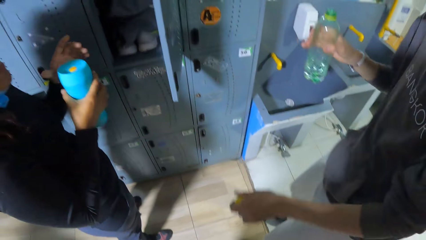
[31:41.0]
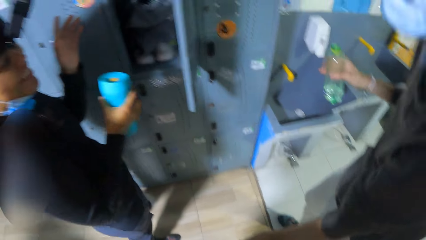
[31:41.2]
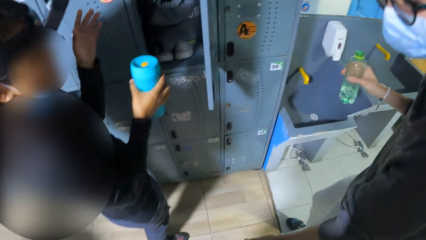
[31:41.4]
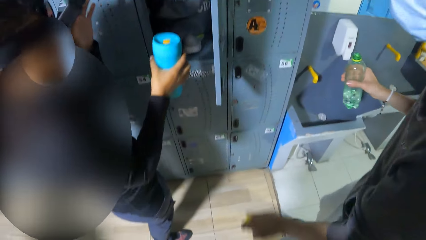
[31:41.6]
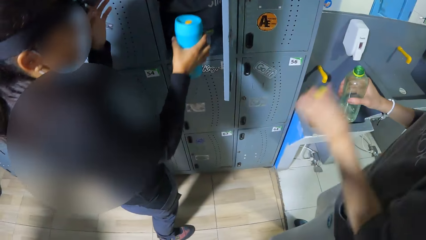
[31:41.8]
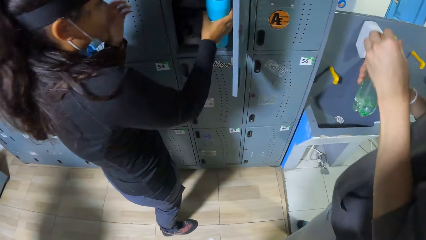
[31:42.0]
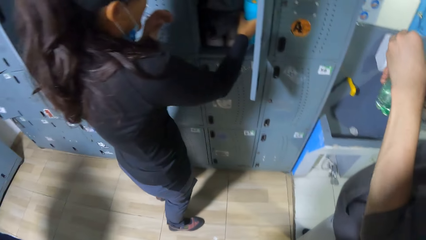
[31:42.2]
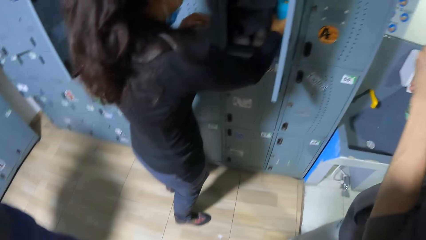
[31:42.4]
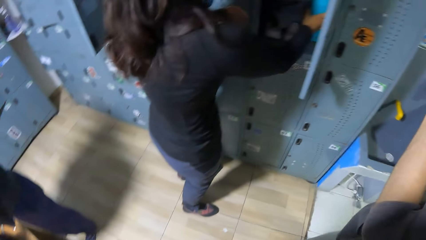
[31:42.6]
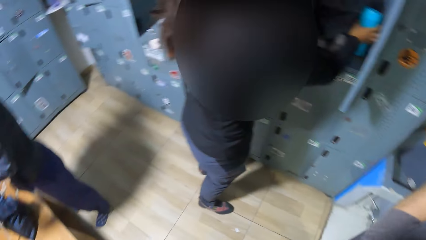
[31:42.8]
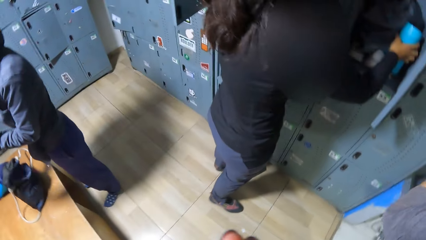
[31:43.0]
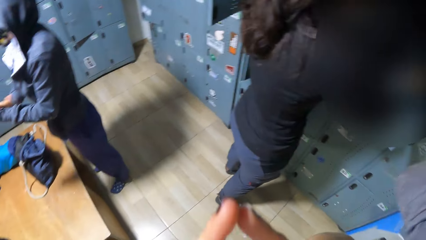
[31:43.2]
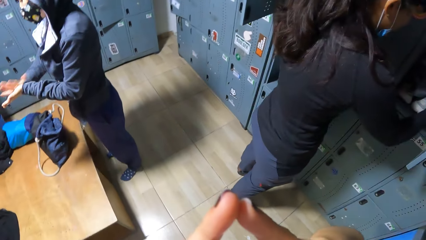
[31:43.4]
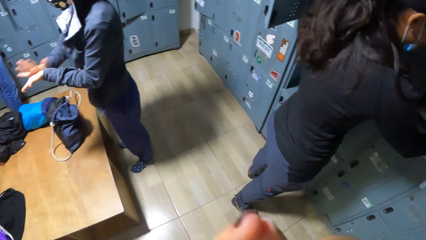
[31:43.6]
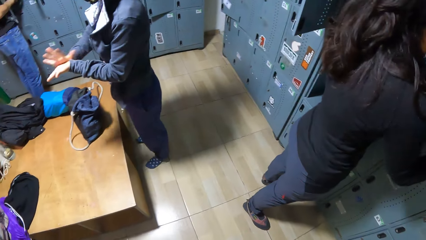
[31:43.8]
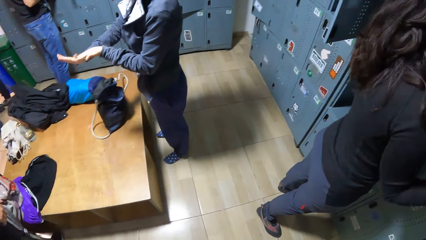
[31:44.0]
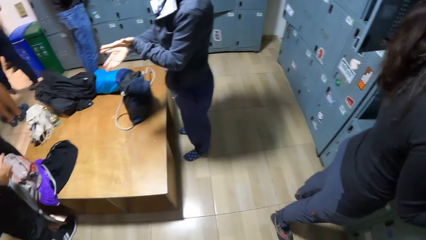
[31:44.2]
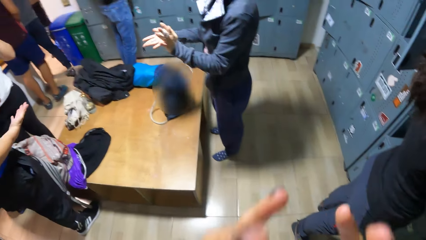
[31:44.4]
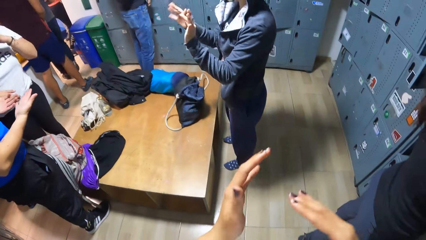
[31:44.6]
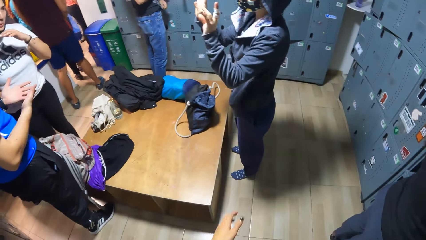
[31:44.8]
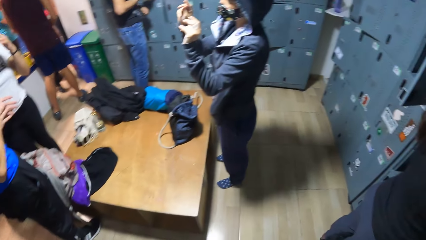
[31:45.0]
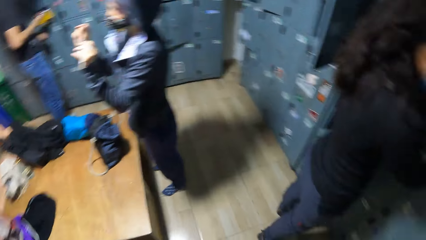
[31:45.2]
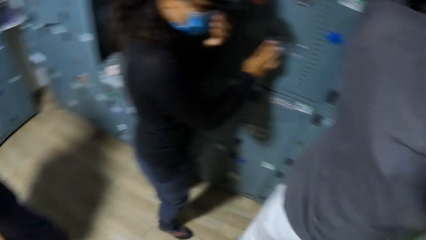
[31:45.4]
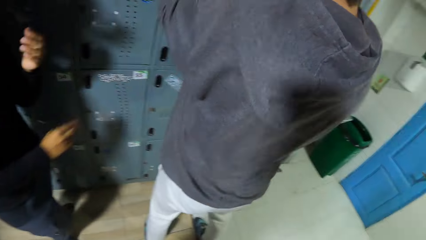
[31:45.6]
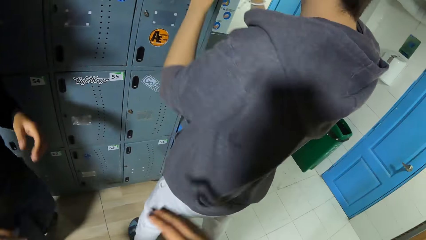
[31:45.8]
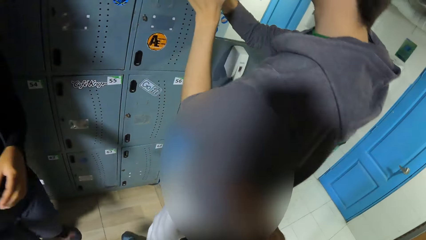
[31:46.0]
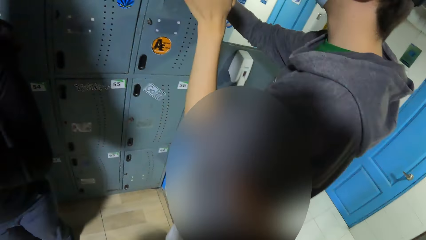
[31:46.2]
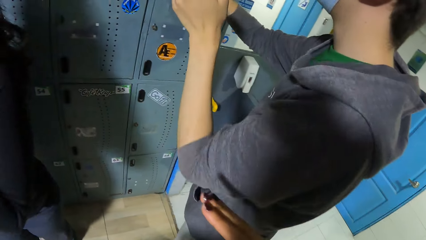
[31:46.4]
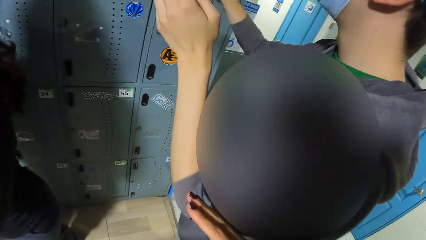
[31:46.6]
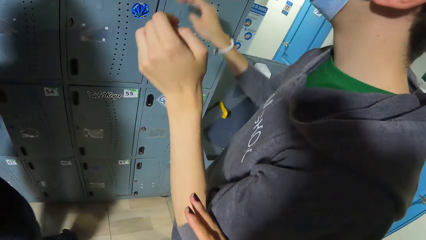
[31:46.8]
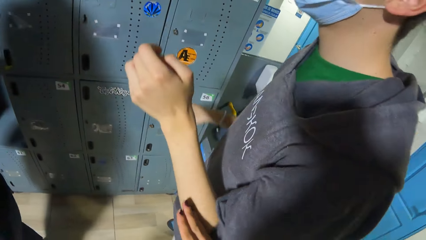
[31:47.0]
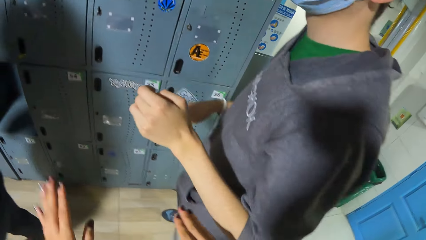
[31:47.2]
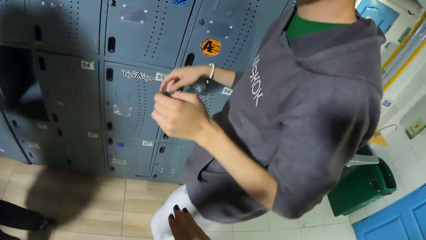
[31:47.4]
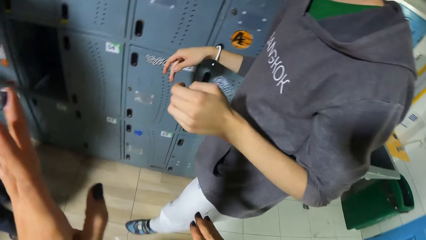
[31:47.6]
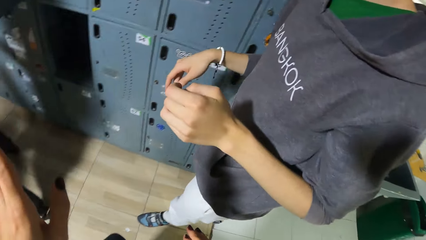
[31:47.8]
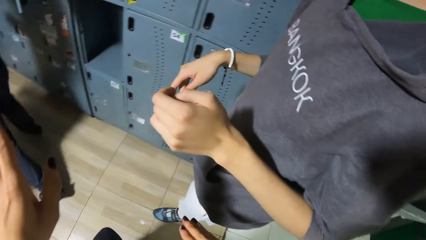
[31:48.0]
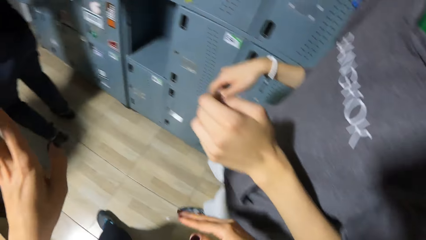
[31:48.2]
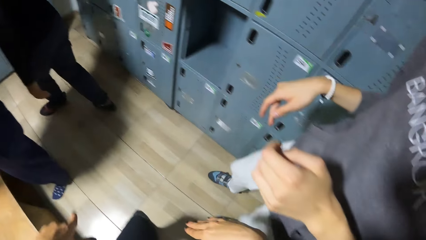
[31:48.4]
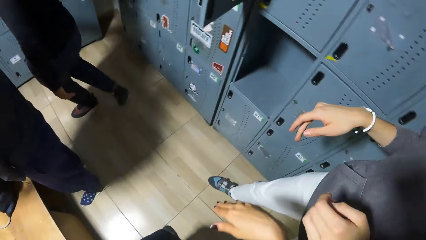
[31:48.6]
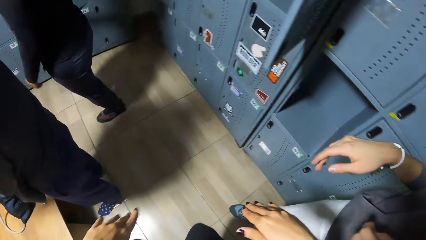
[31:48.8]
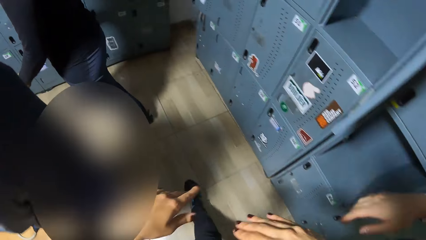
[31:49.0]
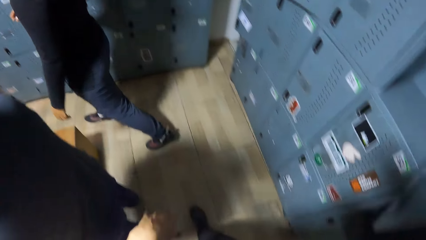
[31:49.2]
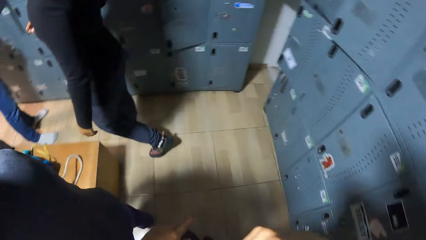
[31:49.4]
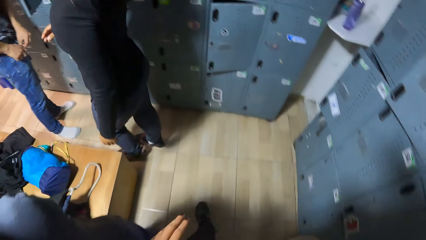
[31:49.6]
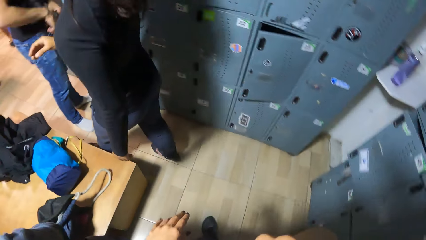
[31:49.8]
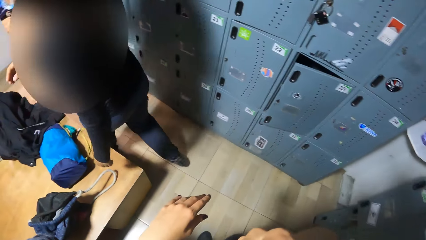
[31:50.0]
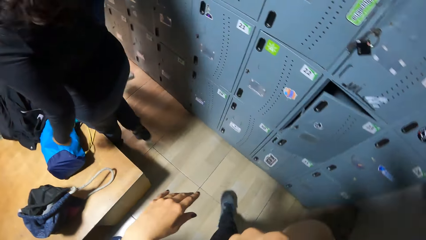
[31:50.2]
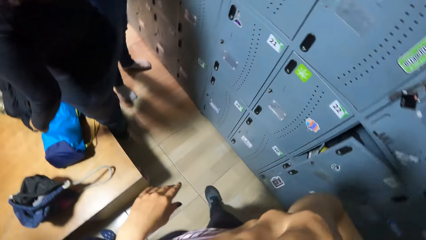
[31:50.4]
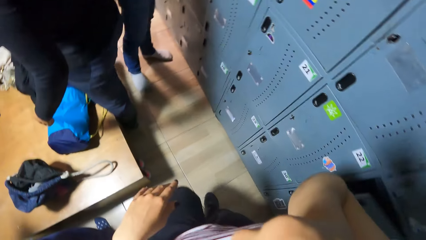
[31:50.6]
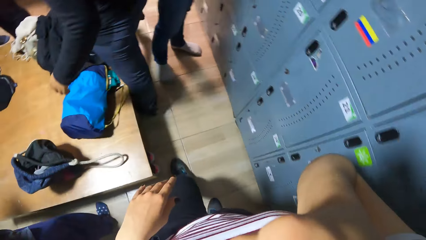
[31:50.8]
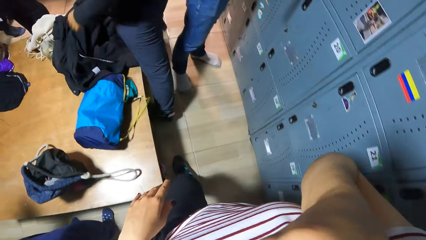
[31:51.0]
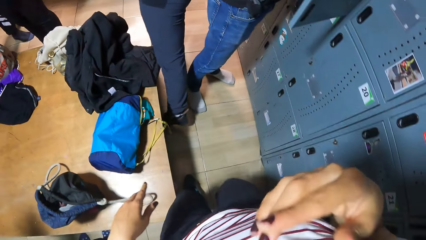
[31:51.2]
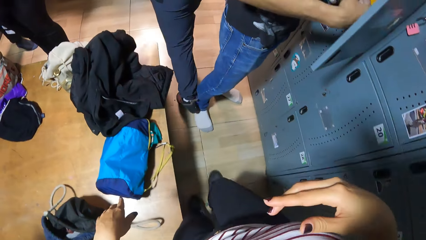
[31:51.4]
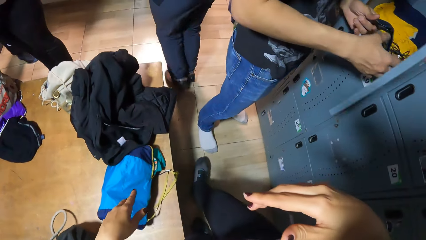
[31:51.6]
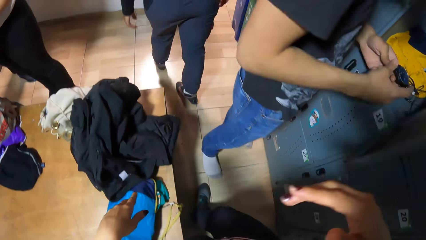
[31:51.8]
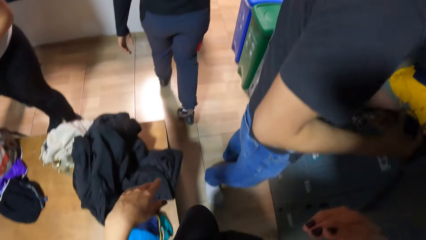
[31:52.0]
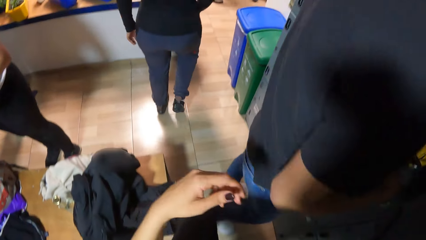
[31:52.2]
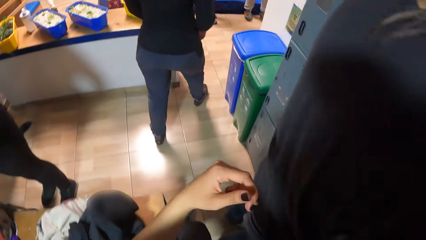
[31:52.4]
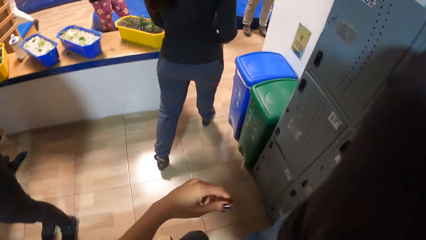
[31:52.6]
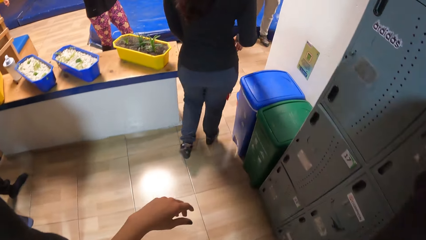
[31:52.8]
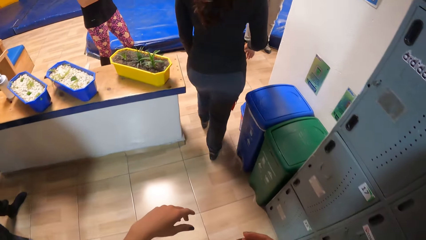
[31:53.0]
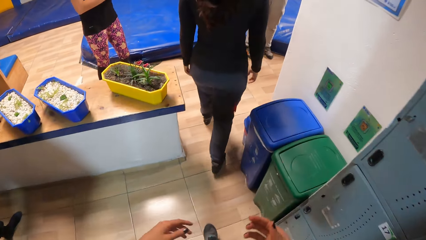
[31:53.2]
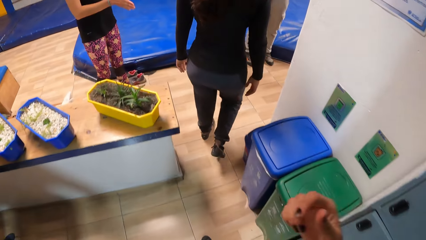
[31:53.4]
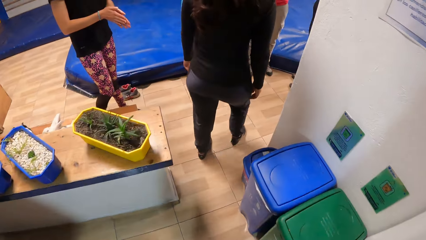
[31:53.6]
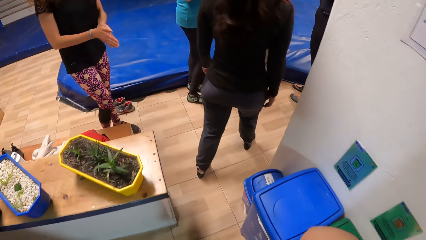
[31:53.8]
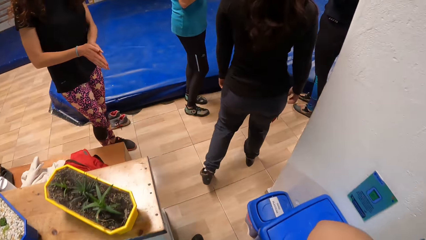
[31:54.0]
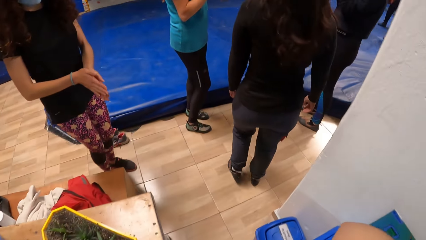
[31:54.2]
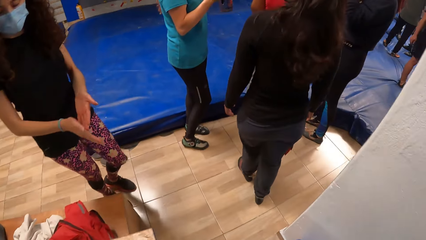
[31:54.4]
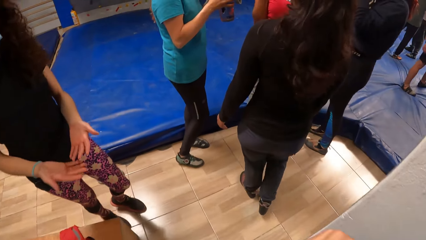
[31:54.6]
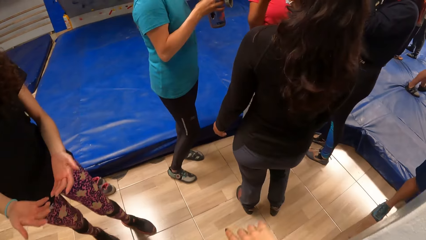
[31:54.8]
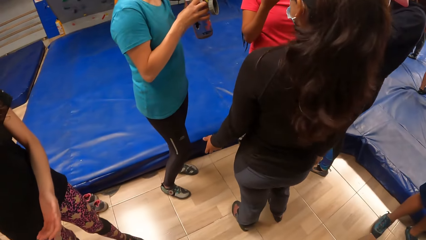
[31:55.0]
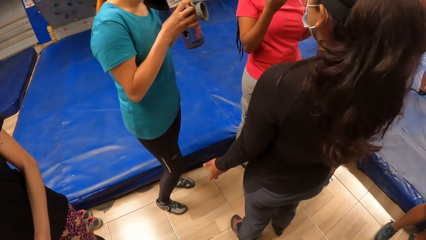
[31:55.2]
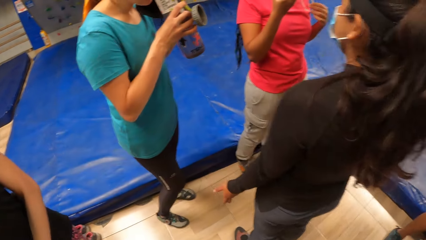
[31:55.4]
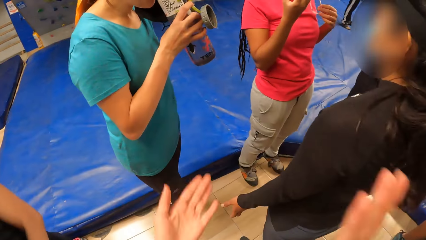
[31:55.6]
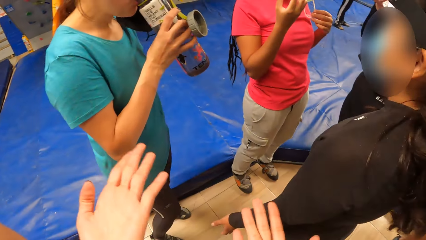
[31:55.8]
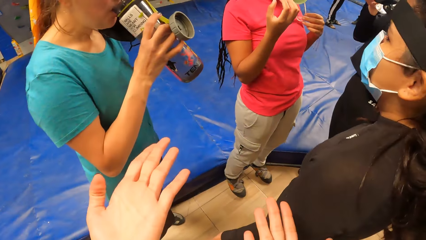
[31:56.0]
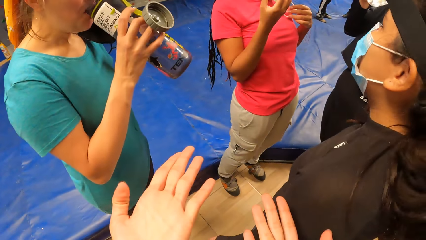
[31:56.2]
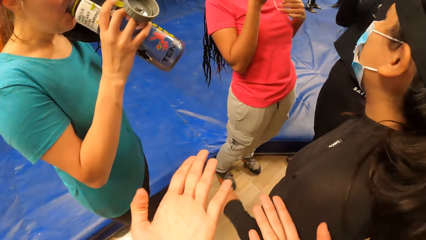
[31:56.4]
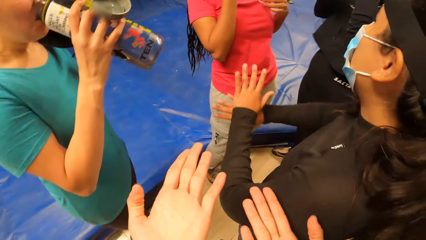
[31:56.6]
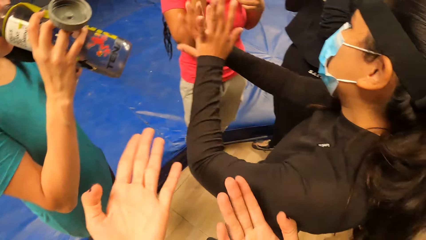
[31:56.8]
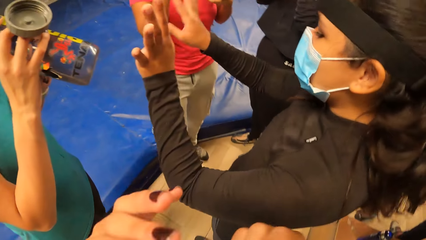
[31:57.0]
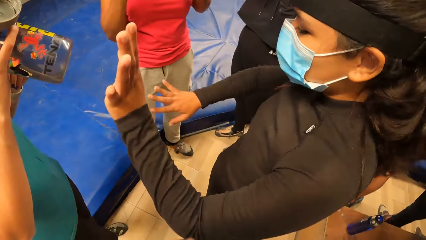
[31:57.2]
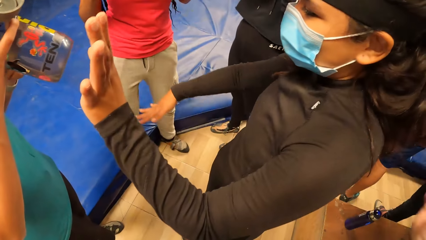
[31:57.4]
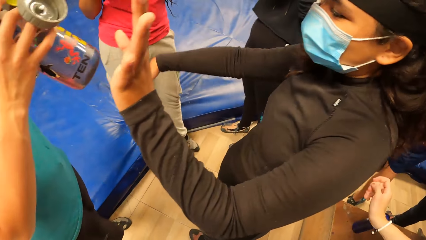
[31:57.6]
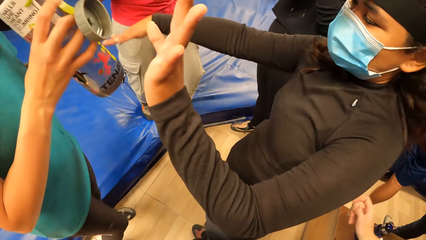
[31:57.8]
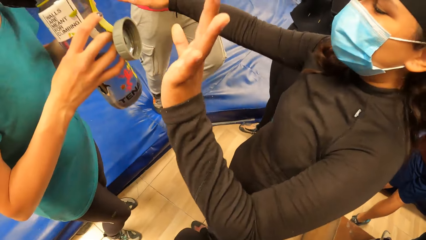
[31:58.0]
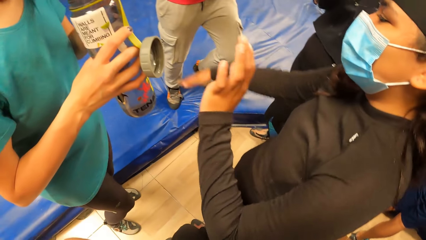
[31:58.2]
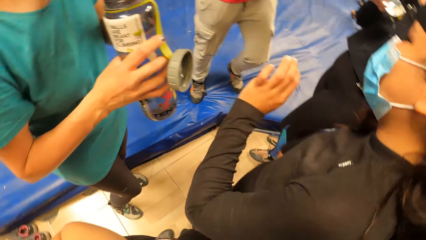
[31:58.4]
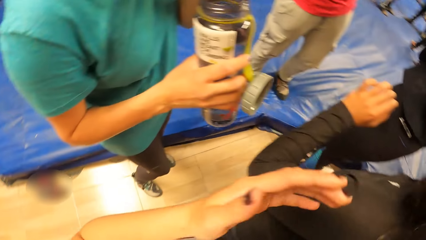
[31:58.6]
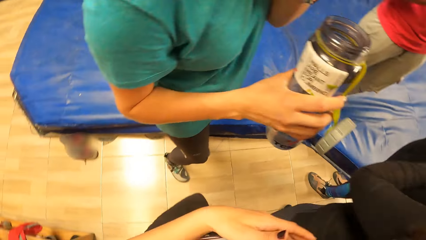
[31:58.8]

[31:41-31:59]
A man dances. A woman puts the water bottle into the locker with her right hand. The man covers the bottled water with the cover. Another woman rubs her hands together. The camera wearer looks around the room. They talk to another man. They walk around the room. They walk away from the locker room. They talk to four women. A person drinks something. Another person moves her hands.
